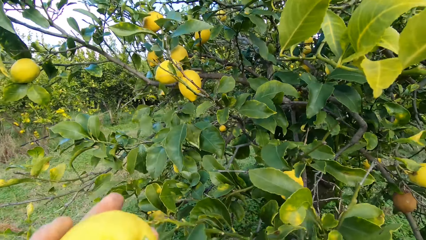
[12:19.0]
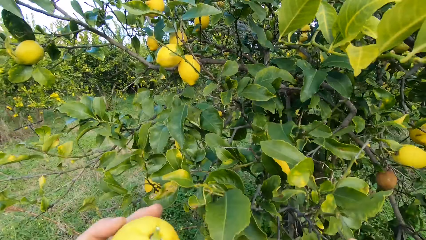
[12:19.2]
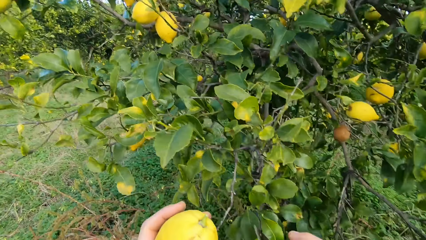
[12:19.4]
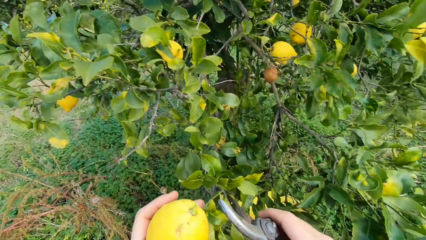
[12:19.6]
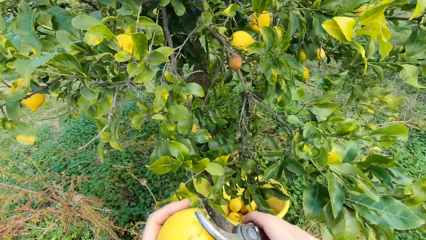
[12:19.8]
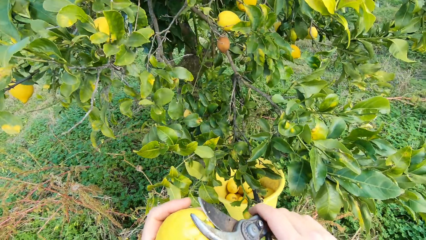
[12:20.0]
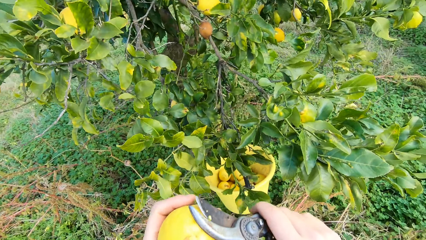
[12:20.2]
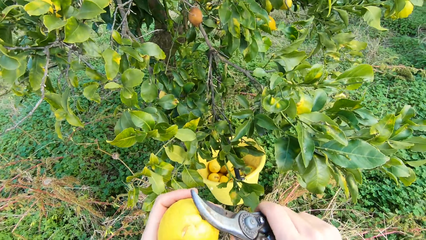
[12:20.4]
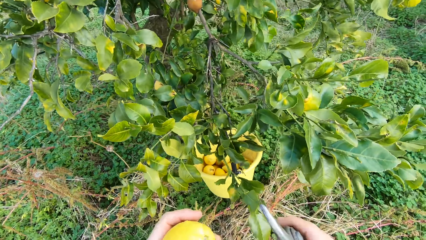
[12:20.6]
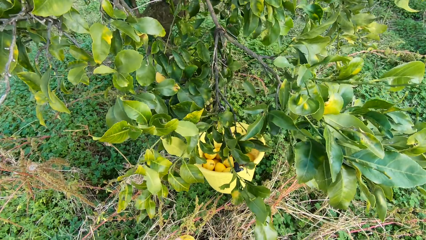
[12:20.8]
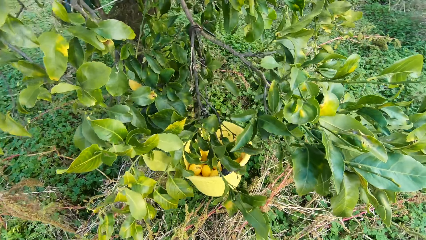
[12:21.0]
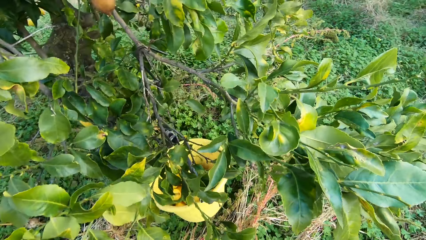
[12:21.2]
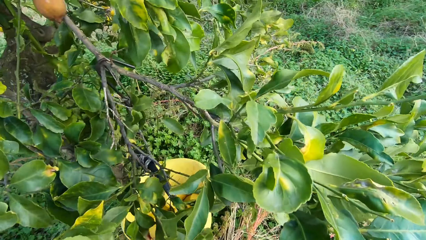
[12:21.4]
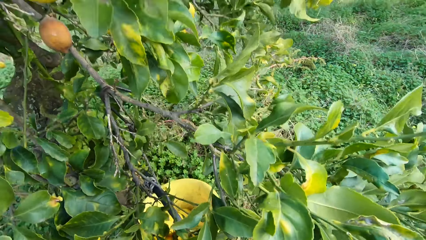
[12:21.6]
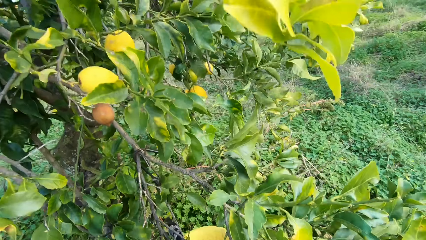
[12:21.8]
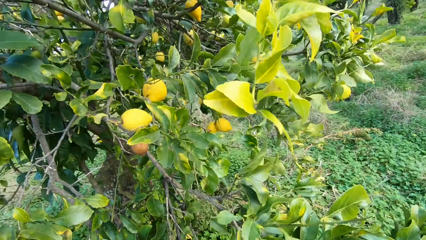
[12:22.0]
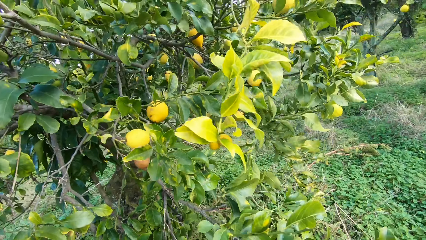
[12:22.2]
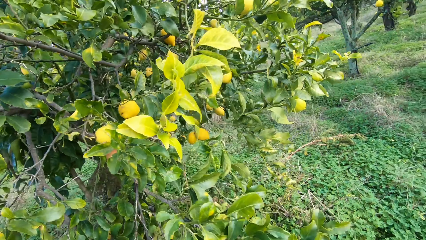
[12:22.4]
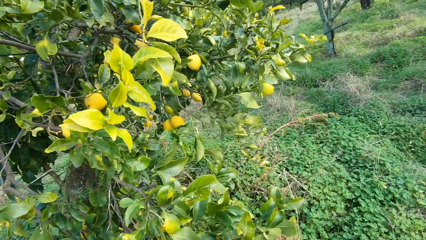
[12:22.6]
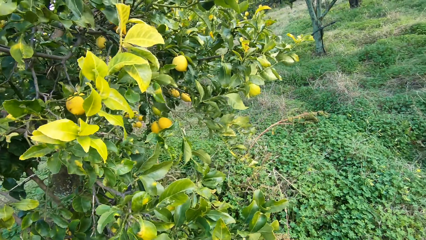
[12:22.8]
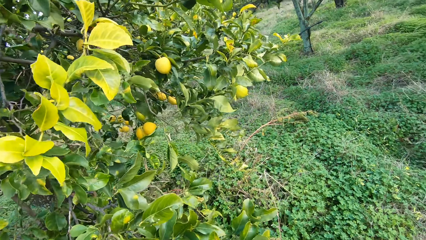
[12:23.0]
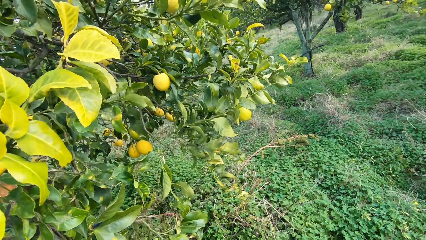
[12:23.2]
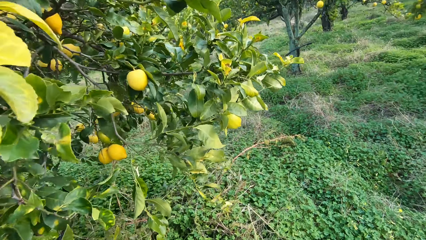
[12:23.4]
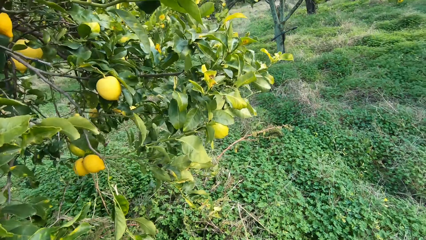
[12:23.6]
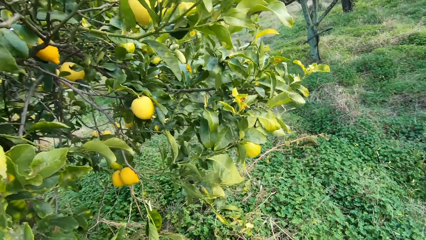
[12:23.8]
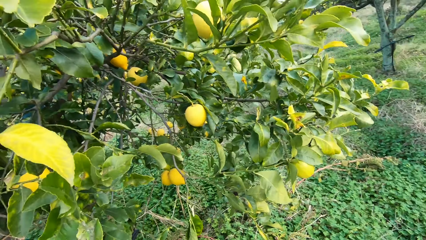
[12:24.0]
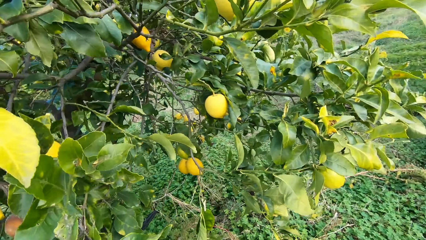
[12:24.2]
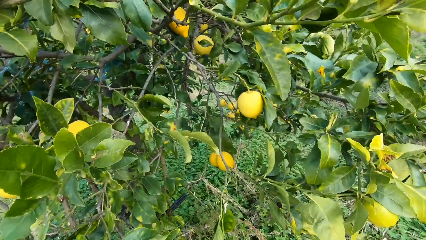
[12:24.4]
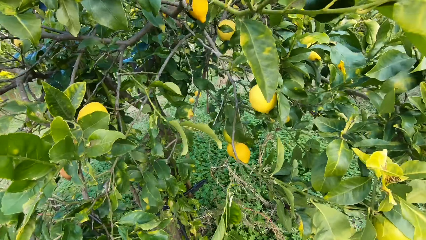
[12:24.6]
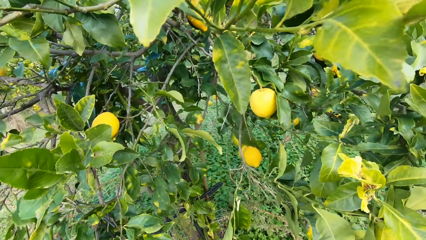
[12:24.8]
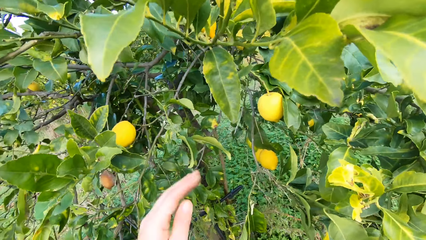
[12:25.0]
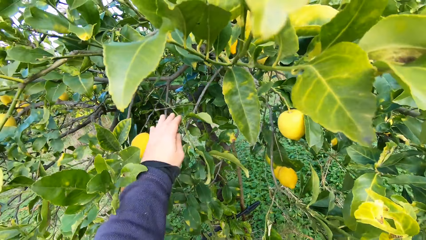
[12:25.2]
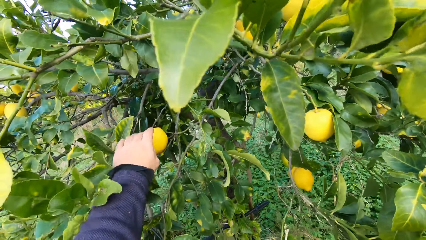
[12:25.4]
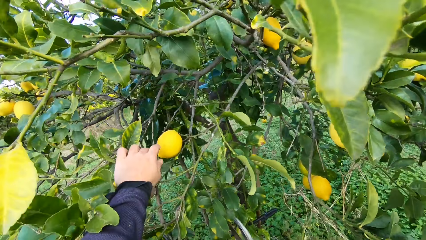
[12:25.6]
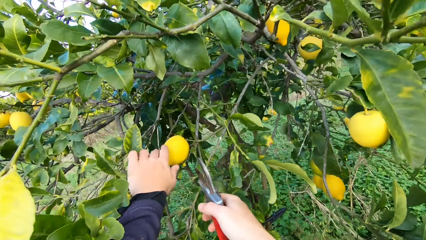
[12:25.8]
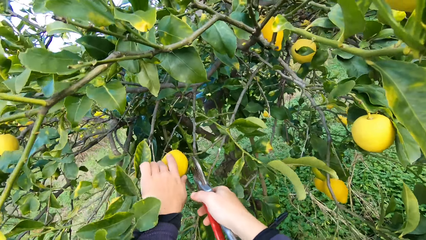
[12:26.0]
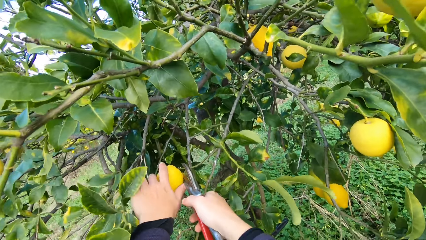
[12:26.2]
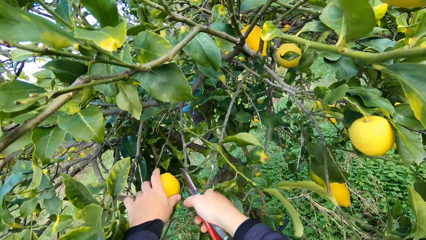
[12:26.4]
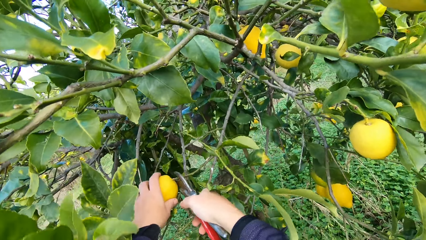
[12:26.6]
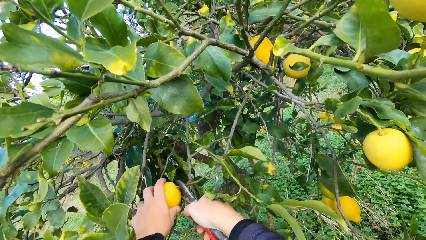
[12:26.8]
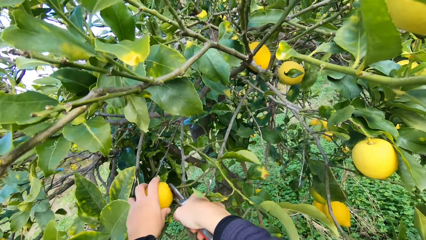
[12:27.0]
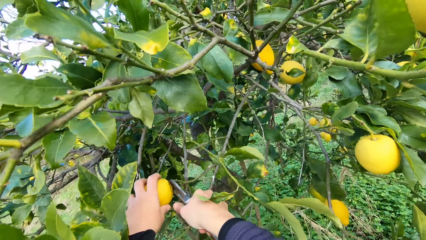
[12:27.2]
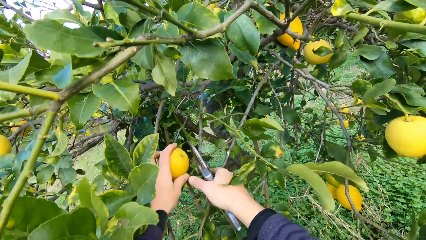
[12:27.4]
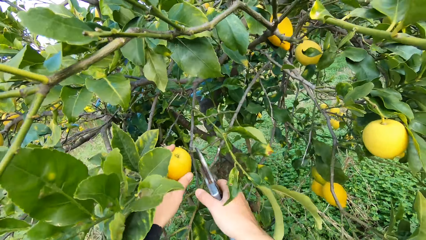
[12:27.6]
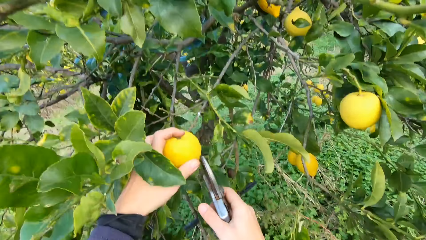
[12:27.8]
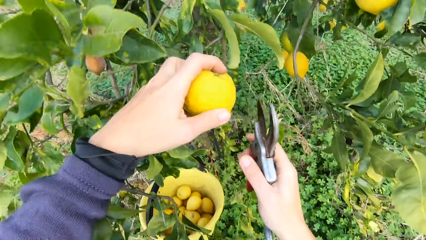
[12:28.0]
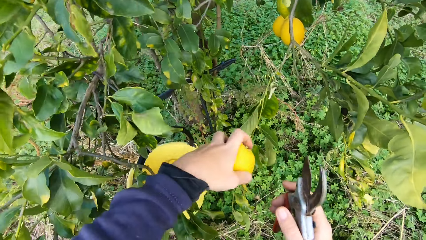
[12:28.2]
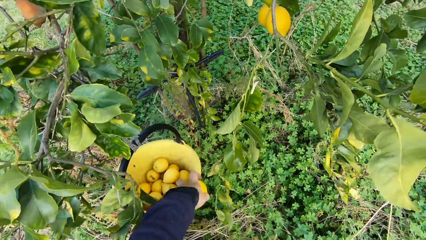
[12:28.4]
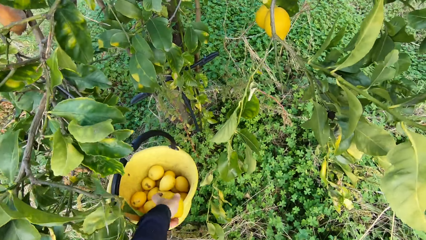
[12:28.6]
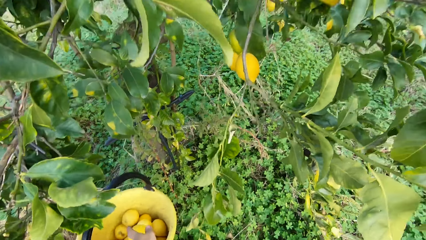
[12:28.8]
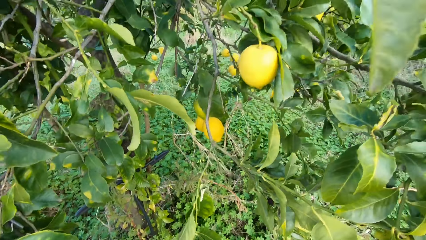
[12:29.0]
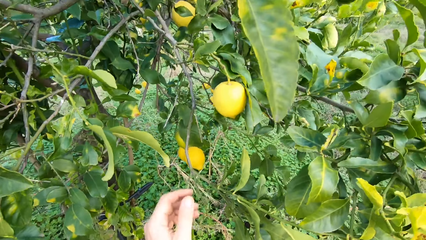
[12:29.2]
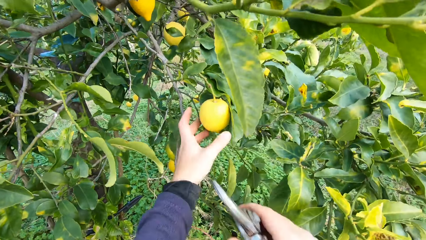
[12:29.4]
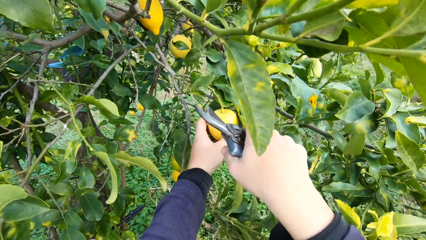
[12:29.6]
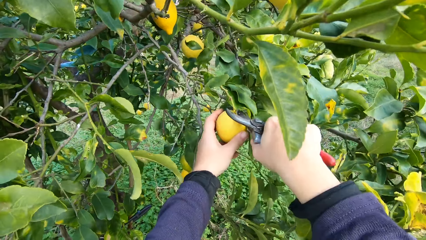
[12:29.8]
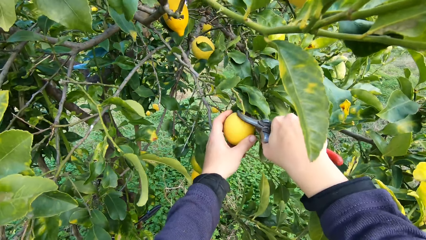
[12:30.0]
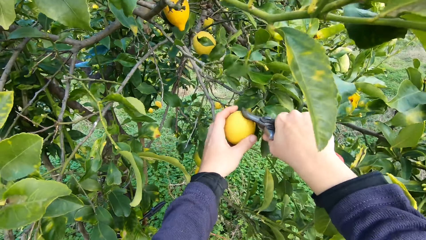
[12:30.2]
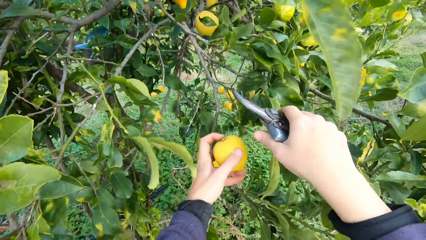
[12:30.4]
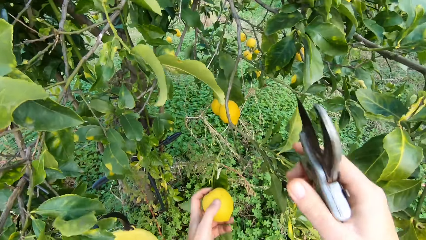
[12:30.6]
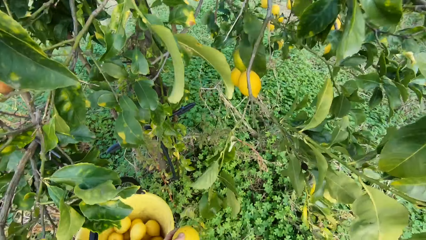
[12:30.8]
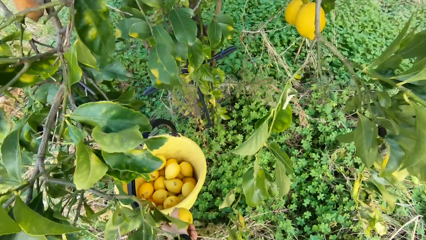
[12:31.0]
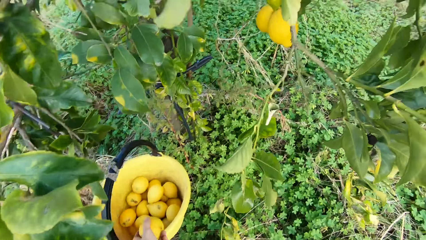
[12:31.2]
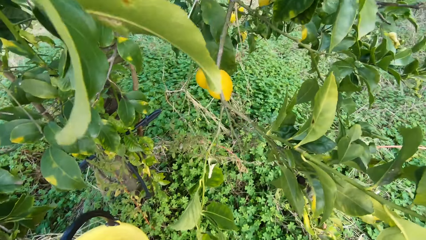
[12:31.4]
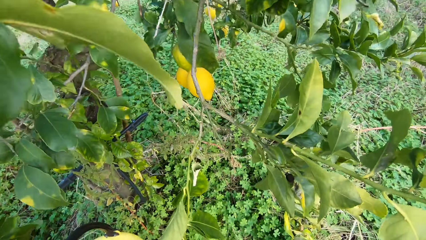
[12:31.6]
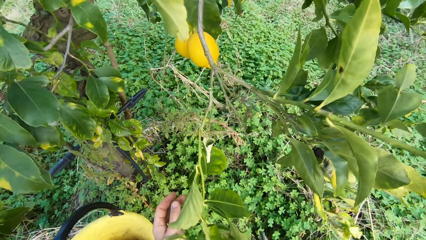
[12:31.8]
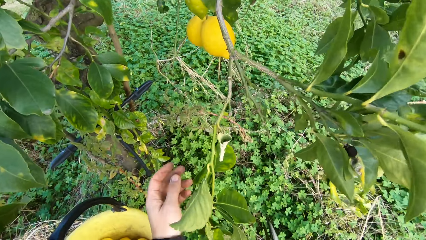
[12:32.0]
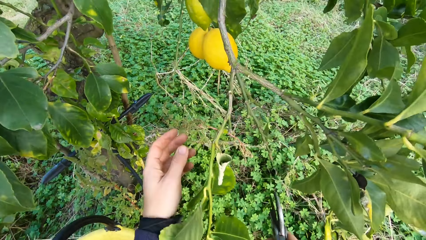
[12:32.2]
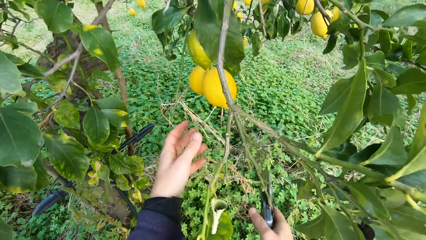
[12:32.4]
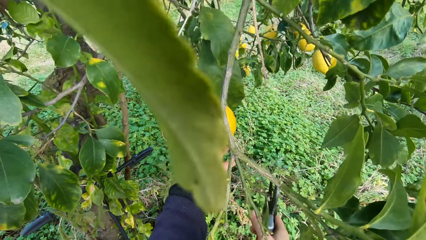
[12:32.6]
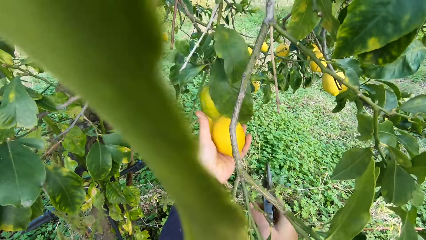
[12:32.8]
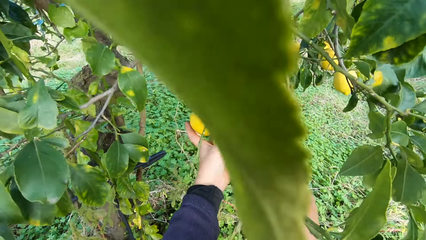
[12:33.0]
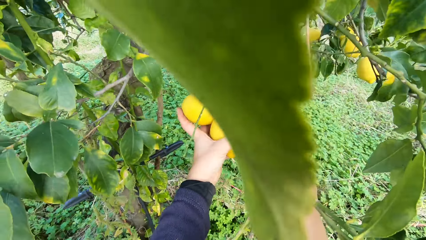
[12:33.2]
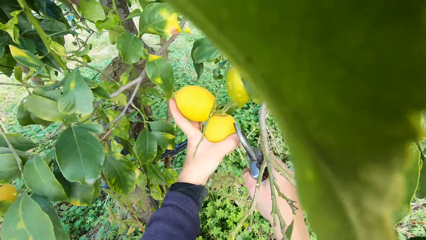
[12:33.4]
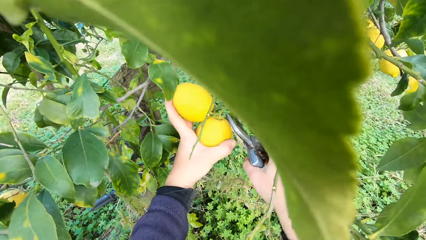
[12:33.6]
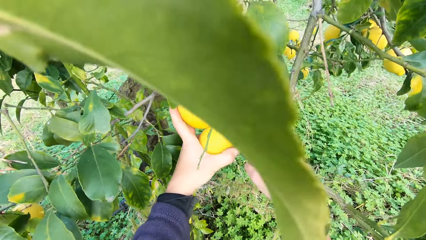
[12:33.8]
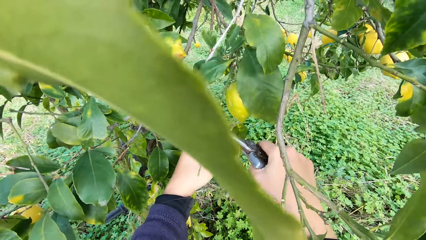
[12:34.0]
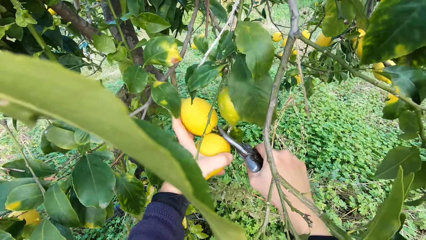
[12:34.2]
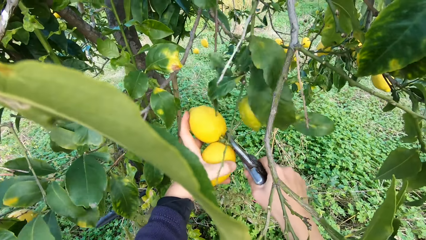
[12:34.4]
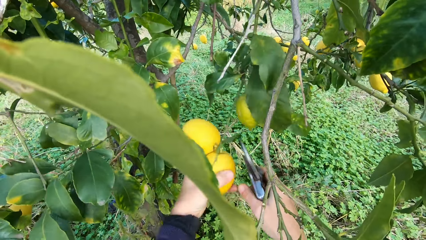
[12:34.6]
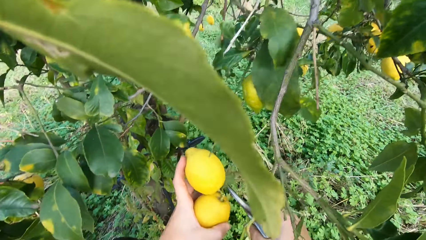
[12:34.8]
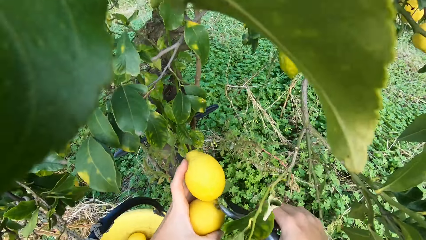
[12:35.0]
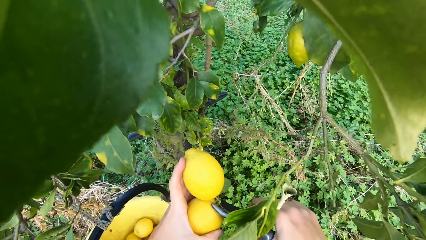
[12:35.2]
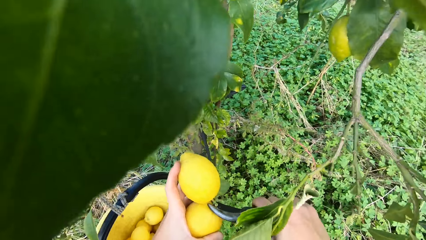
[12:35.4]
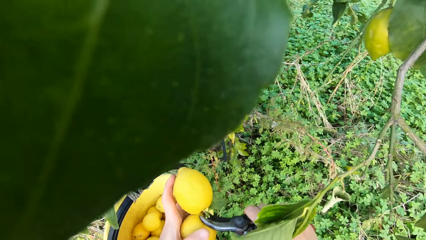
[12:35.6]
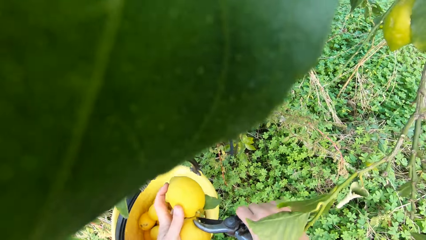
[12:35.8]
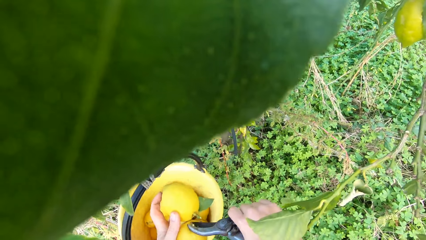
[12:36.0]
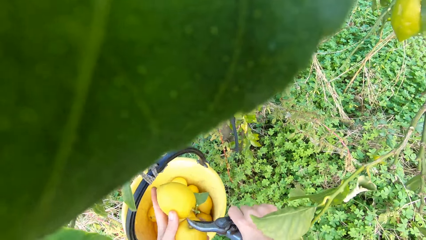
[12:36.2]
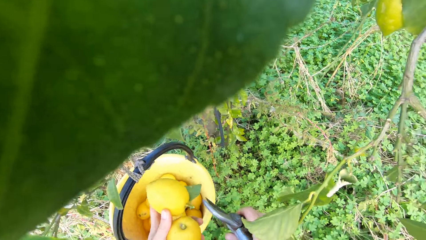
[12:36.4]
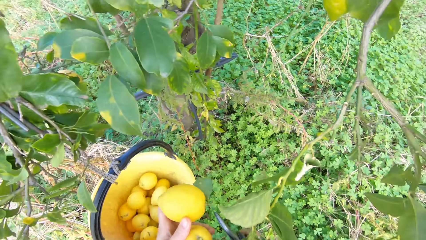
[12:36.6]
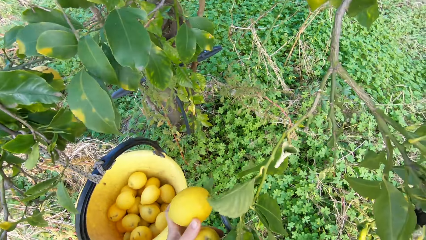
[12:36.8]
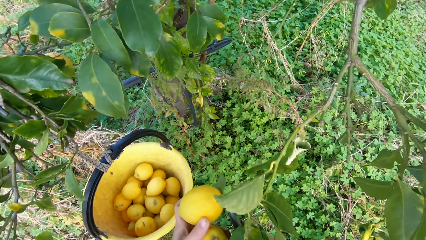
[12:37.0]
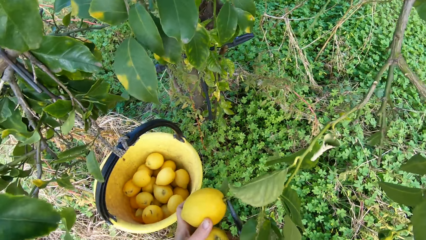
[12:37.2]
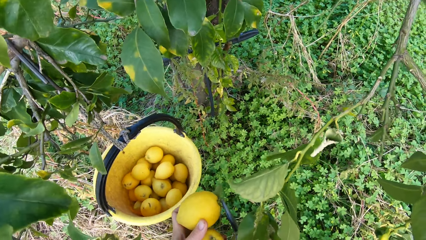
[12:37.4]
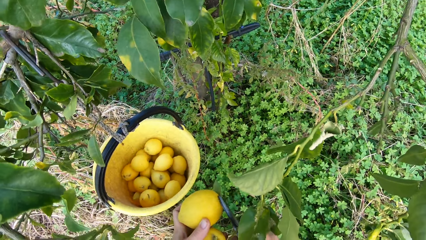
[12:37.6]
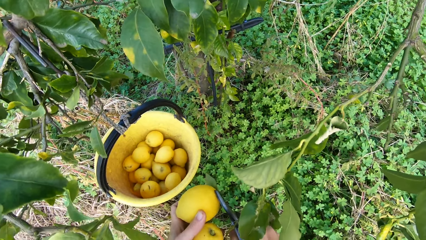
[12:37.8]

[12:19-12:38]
The camera wearer cuts off the stalk of the lemon with the plier, a pruning shear. They walk in the farm. They hold a lemon. They pluck another lemon from the tree with the plier. They throw the lemon into the bucket. They hold a lemon. They pluck another lemon from the tree with the plier. They throw the lemon into the bucket. They hold lemons. They pluck two lemons from the tree with the plier. They cut off the stalk of the lemons.
